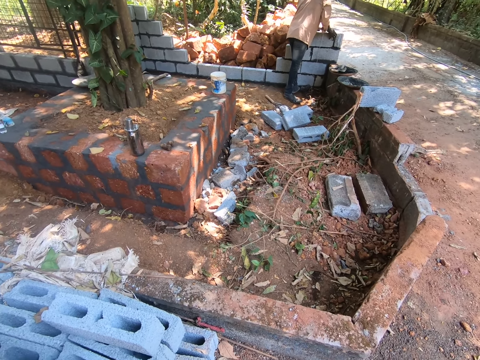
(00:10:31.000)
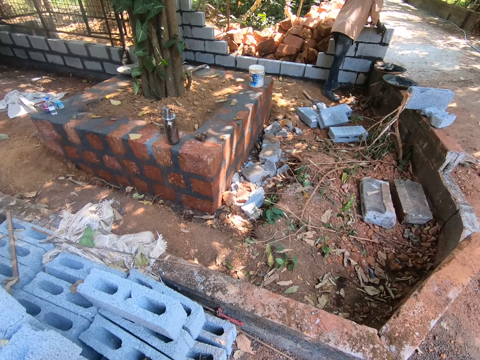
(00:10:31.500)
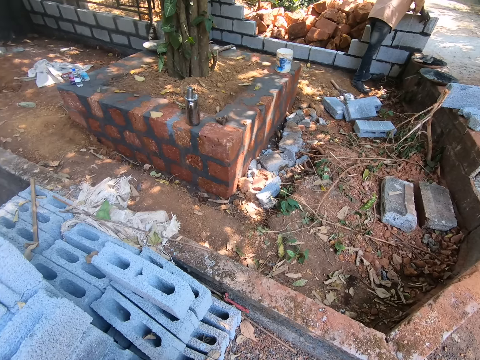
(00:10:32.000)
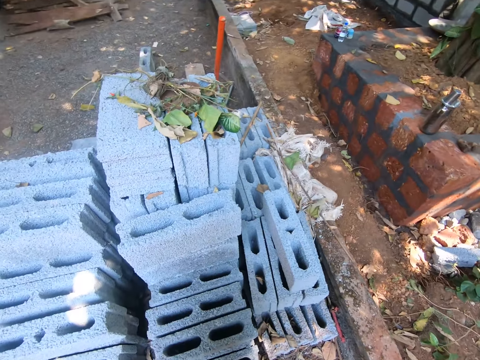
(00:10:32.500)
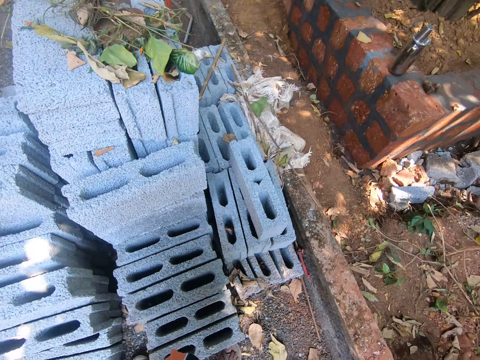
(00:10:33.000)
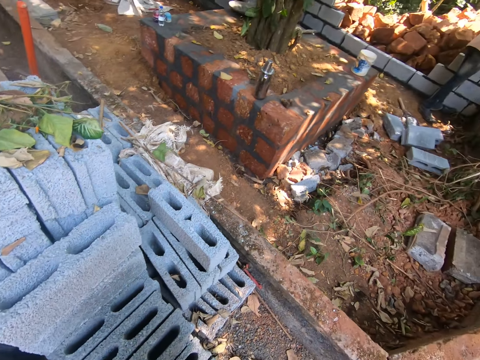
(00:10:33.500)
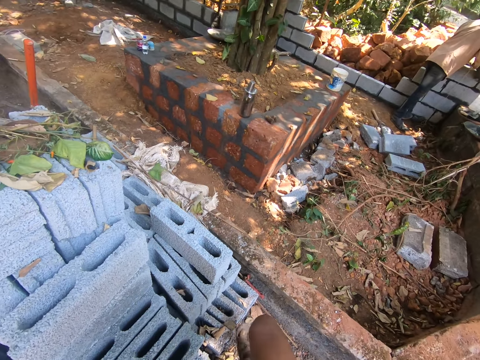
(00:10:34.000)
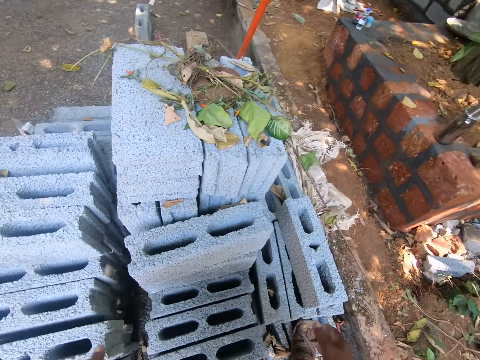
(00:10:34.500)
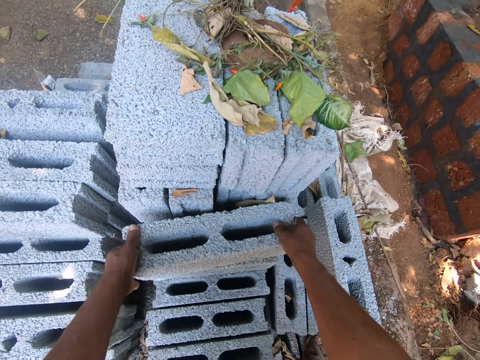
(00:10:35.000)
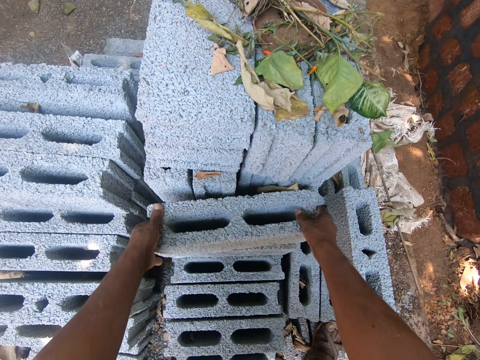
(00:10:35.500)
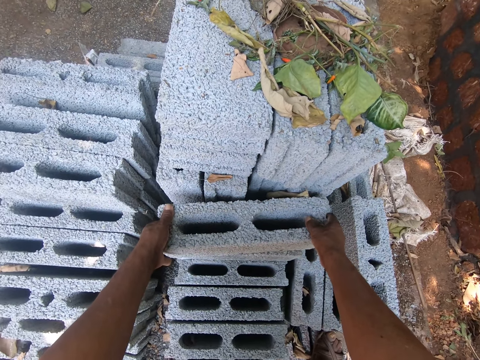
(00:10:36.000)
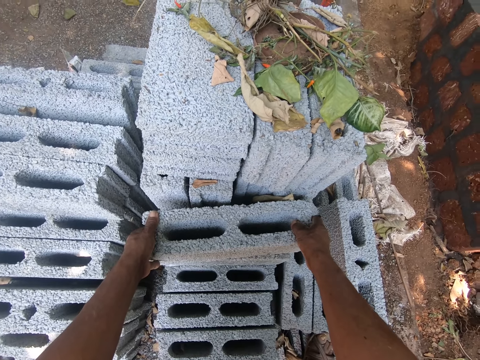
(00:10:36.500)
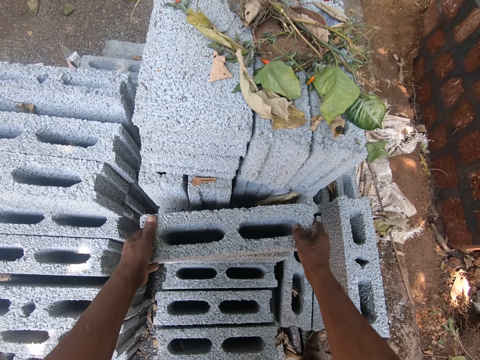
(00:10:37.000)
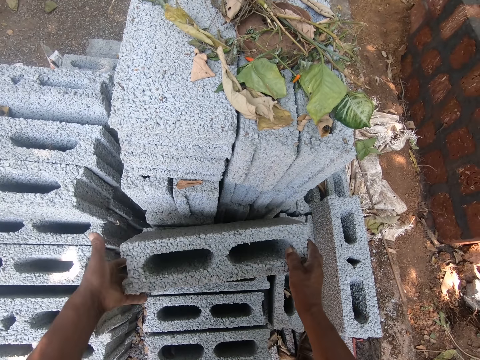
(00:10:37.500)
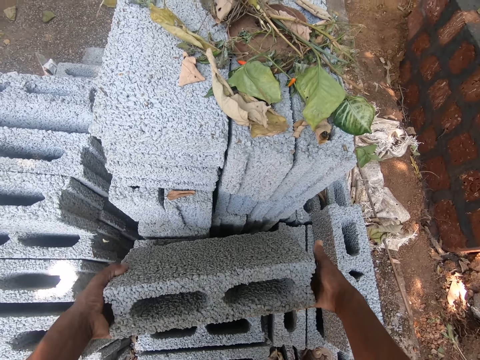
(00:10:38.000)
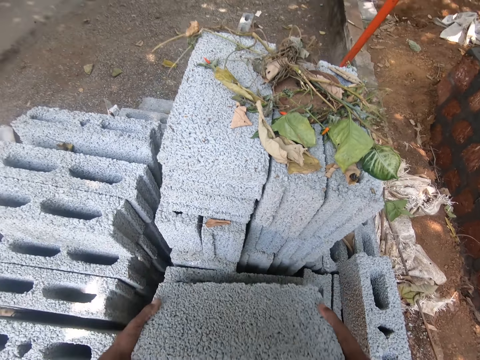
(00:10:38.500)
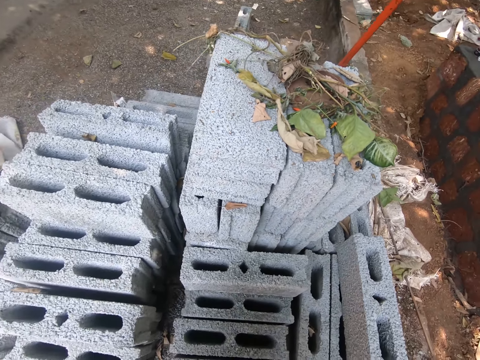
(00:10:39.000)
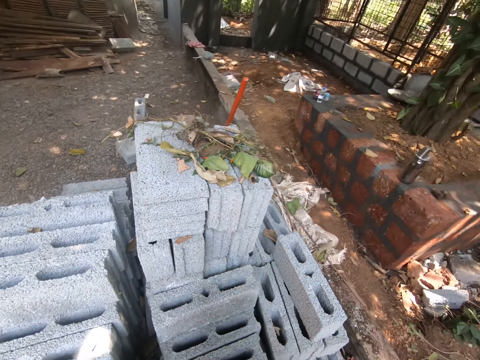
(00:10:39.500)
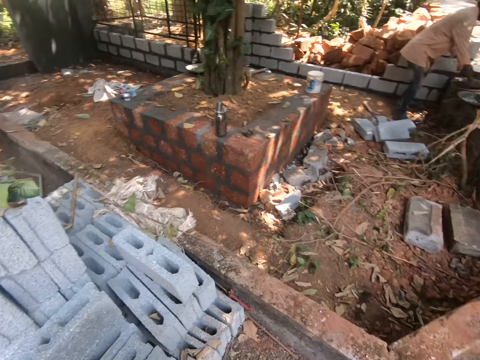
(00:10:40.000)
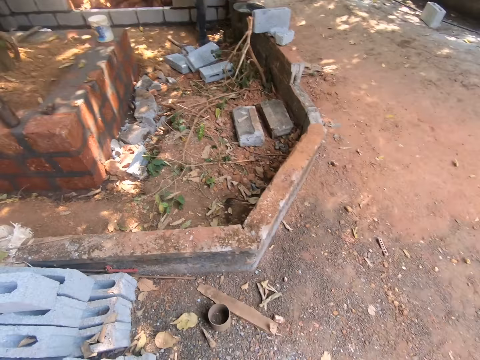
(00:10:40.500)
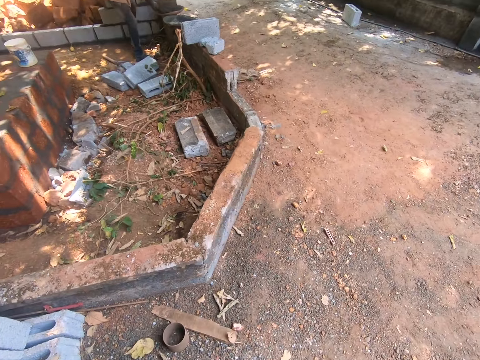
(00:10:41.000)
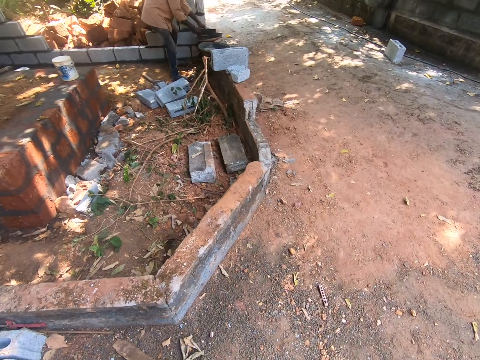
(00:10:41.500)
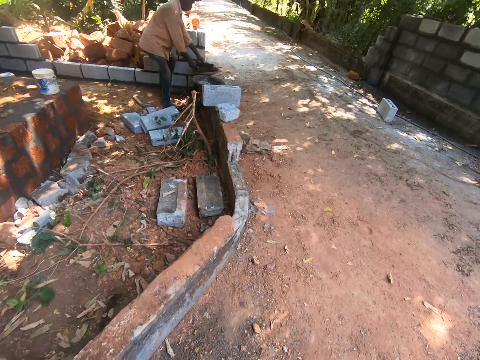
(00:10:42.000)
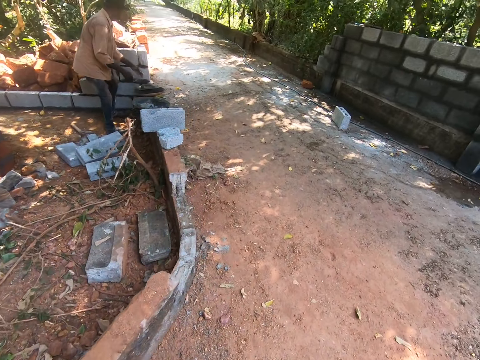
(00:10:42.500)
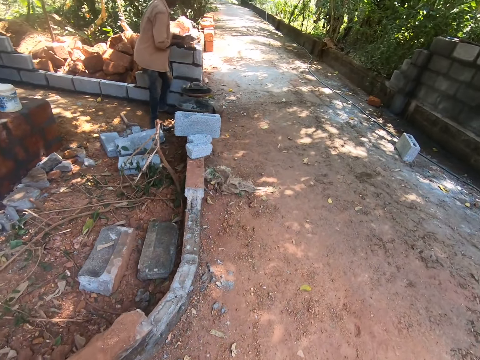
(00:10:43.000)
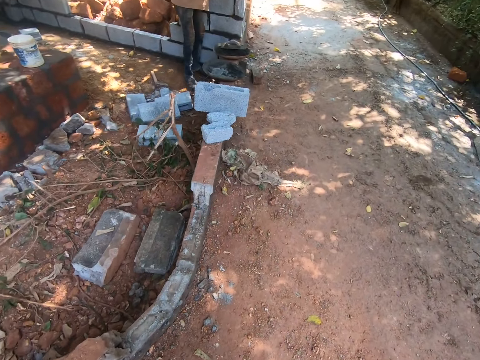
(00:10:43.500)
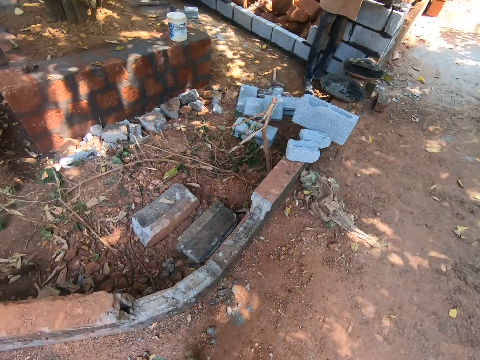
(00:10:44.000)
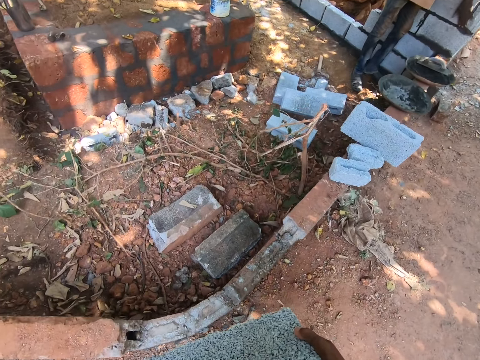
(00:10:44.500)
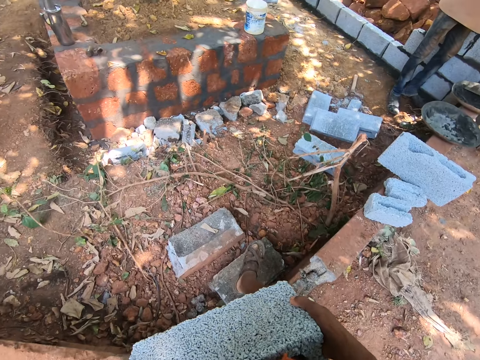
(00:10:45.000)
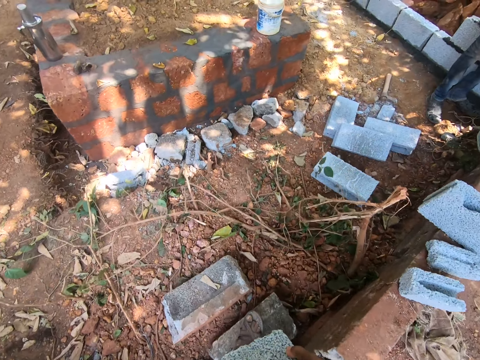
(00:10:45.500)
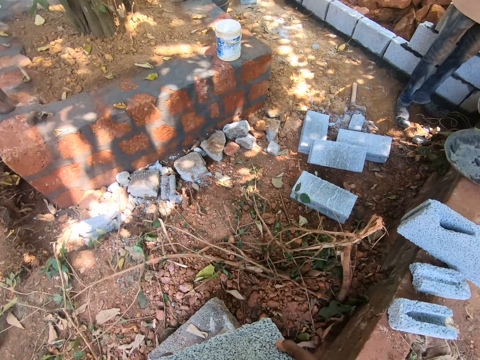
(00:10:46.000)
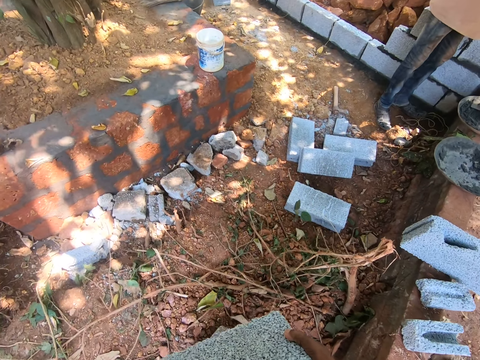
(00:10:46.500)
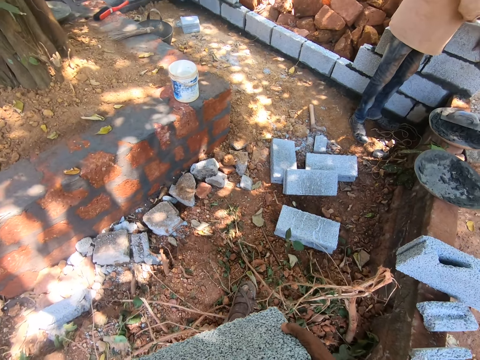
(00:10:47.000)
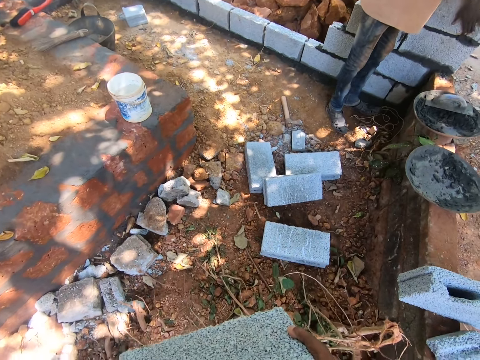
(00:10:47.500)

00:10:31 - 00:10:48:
The camera wearer lifts a brick from the stack of bricks with his hands. He walks towards the man. The man hits the brick with the trowel in his right hand. The man hits the brick again.

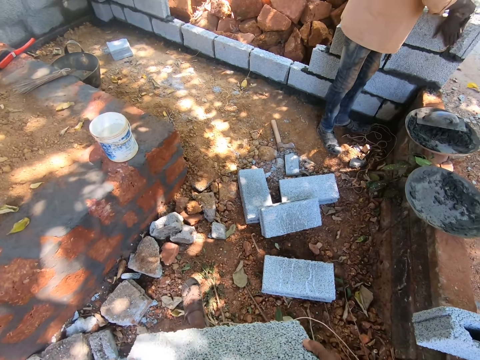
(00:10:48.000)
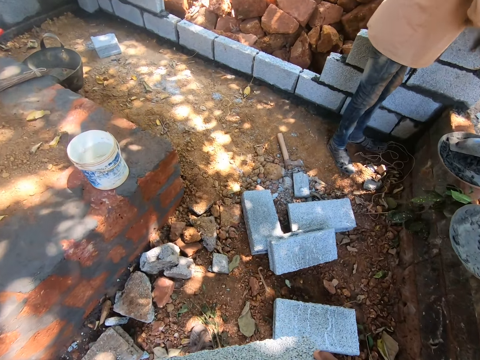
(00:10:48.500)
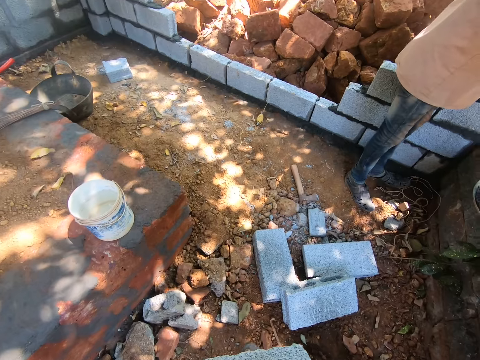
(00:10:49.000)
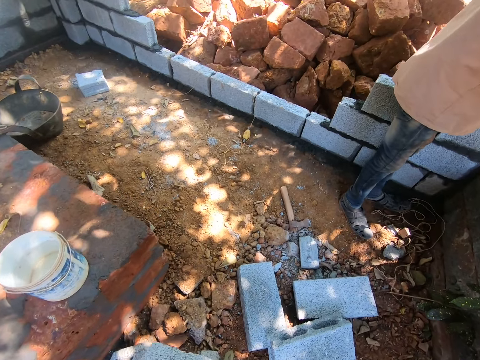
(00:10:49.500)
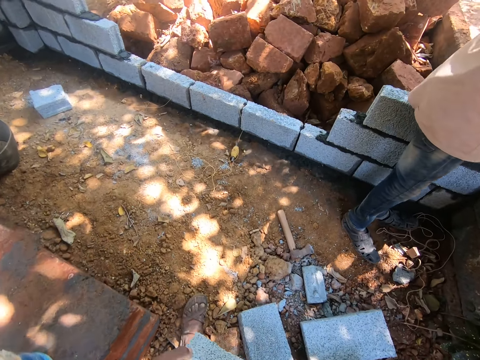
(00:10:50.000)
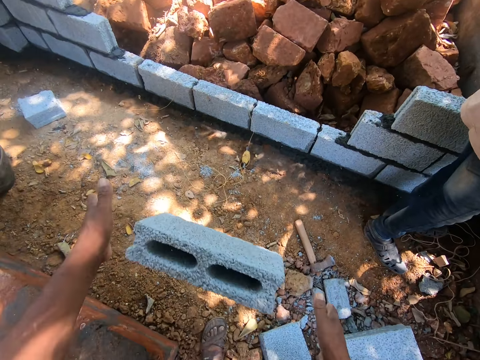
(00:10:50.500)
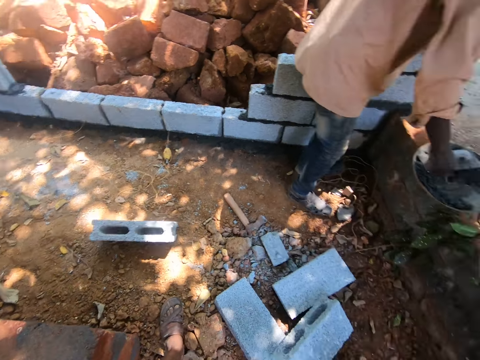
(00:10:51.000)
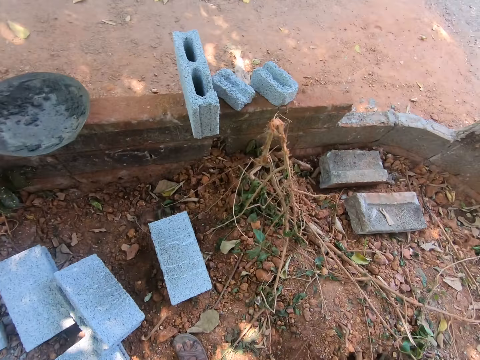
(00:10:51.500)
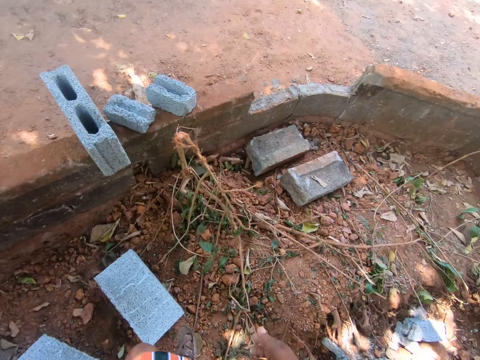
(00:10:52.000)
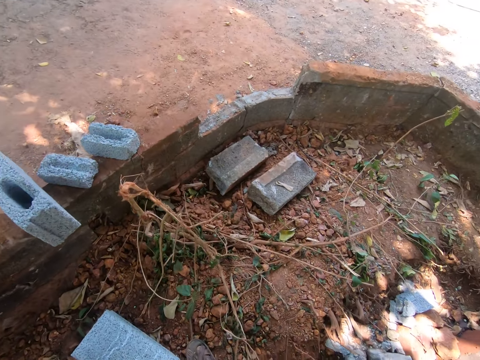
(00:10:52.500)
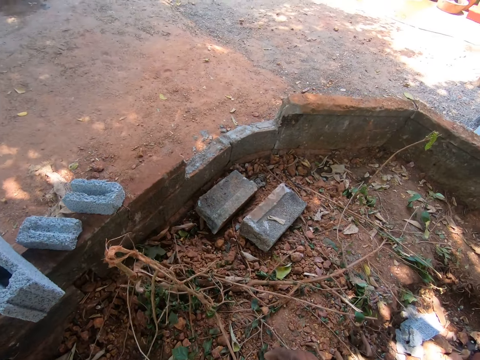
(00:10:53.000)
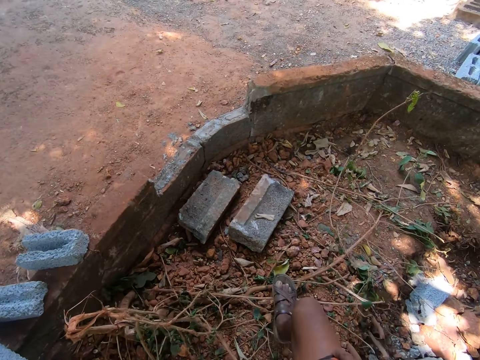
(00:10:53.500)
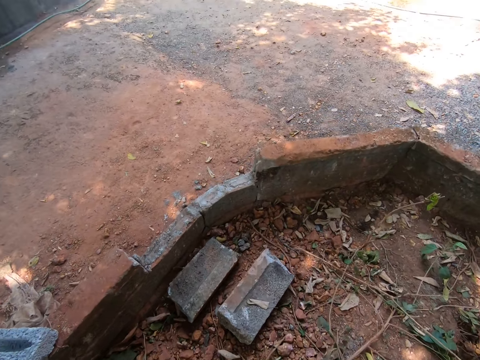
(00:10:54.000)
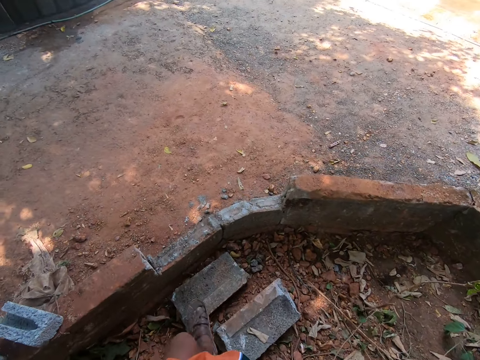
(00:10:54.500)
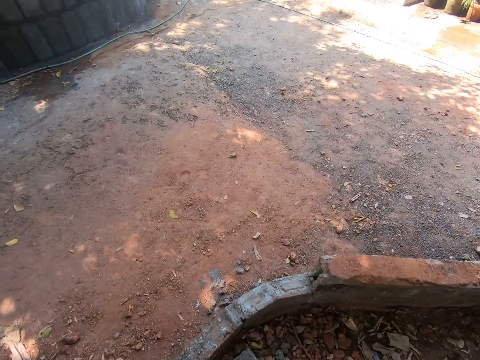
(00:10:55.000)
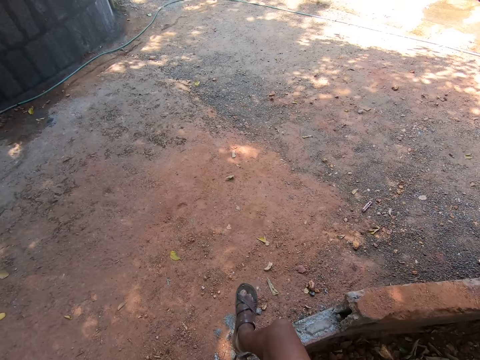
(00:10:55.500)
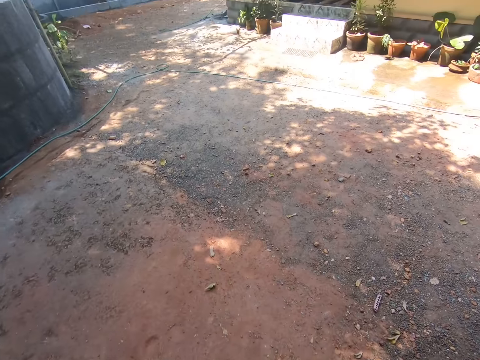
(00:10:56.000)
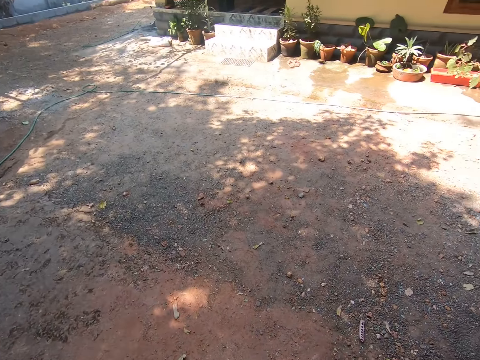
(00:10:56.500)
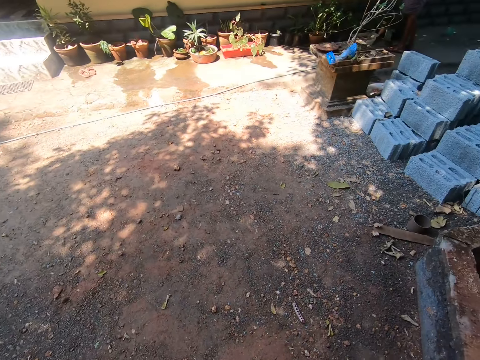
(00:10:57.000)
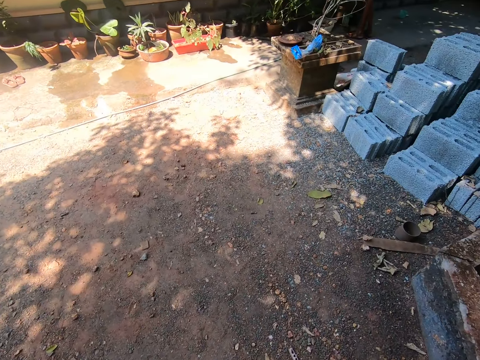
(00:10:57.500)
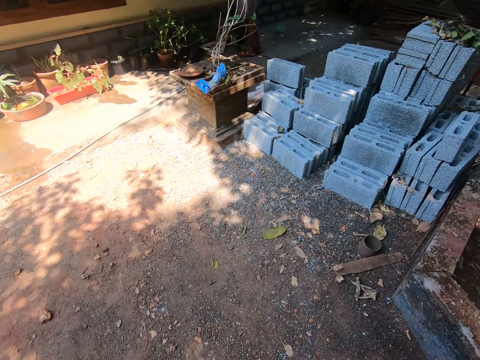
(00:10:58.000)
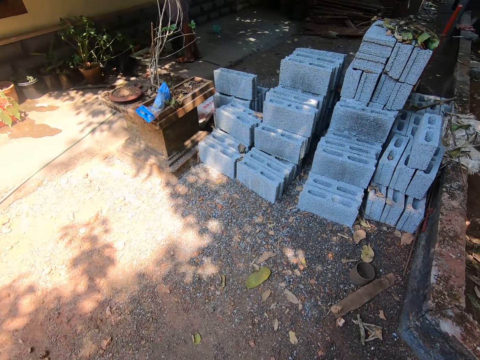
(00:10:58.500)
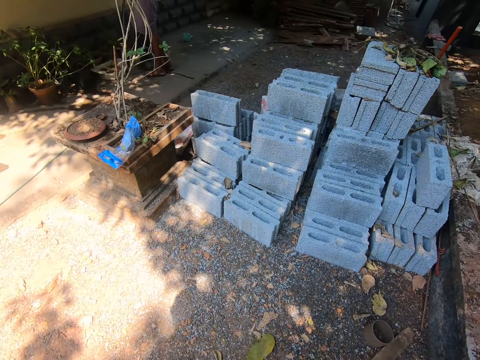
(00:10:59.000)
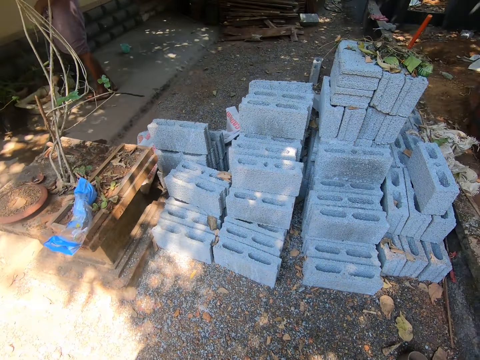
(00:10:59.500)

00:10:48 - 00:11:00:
The camera wearer throws the brick on the ground with his hands. He walks towards the stack of bricks.
